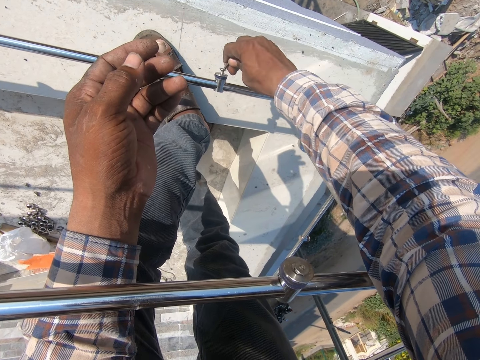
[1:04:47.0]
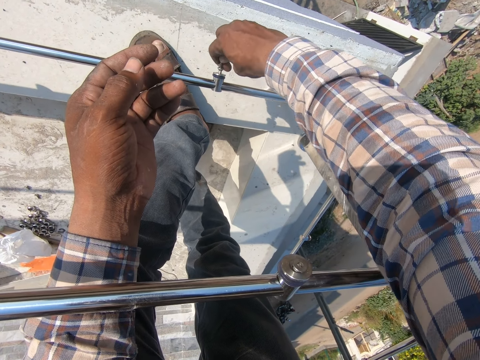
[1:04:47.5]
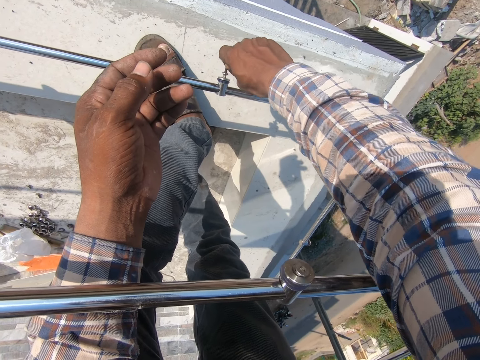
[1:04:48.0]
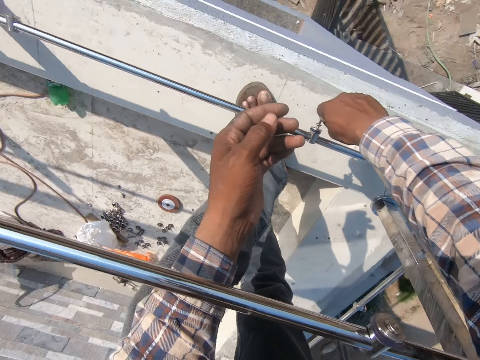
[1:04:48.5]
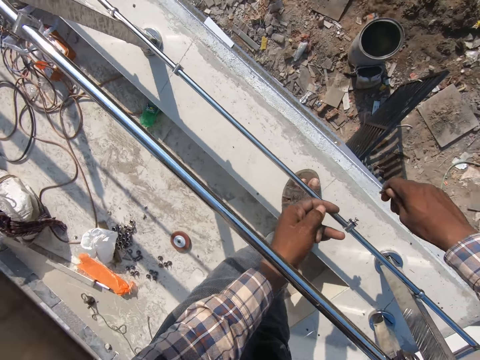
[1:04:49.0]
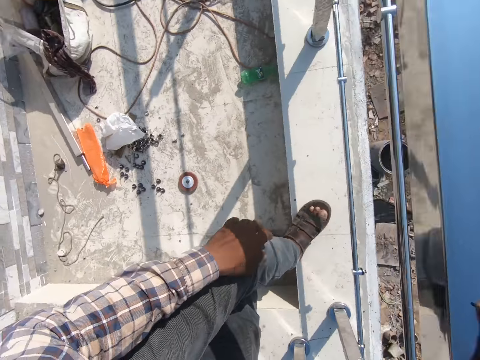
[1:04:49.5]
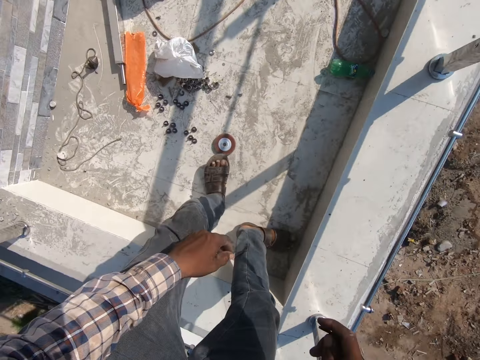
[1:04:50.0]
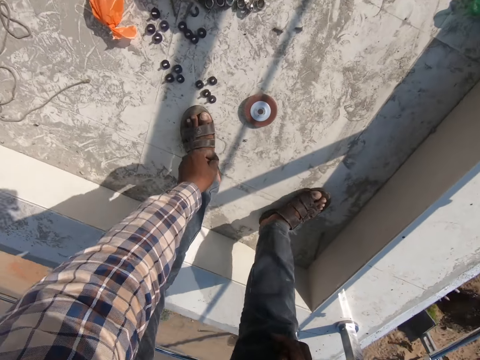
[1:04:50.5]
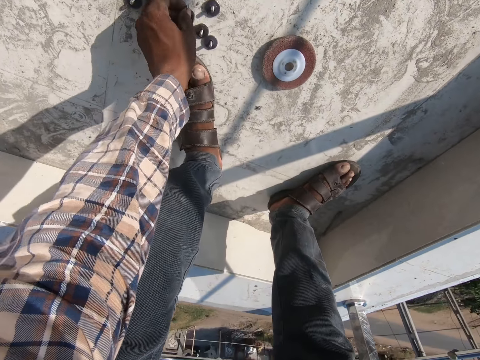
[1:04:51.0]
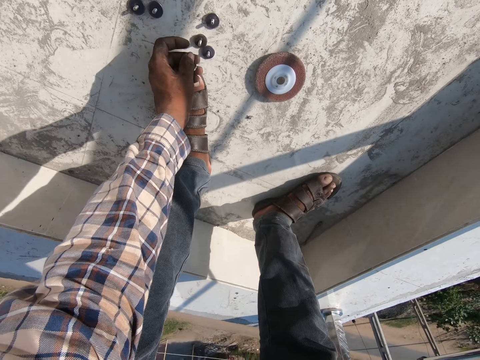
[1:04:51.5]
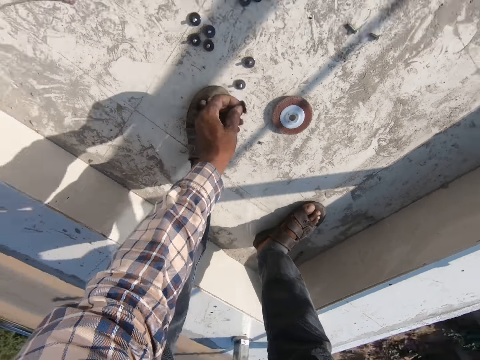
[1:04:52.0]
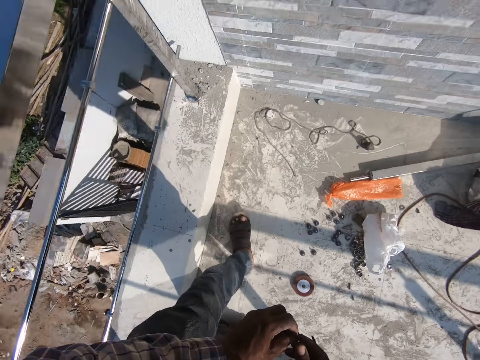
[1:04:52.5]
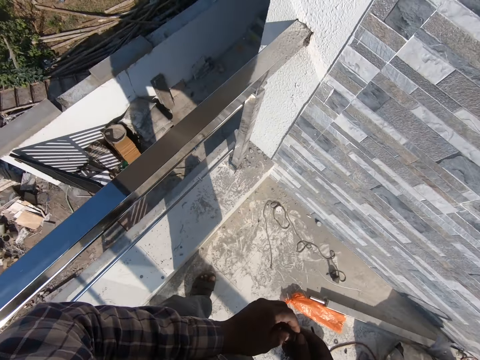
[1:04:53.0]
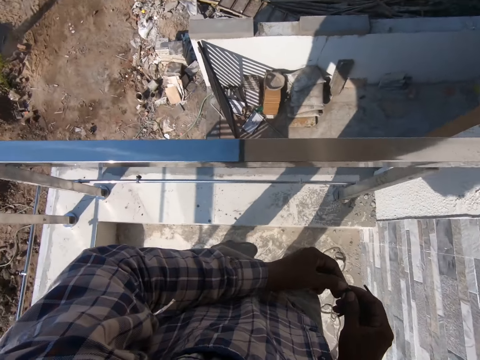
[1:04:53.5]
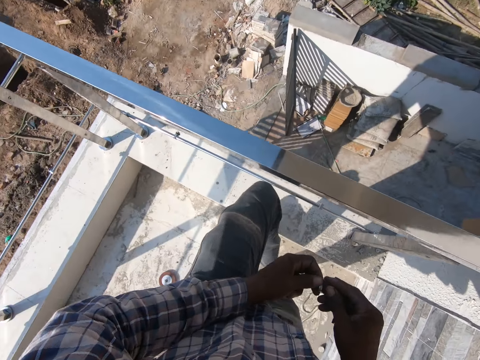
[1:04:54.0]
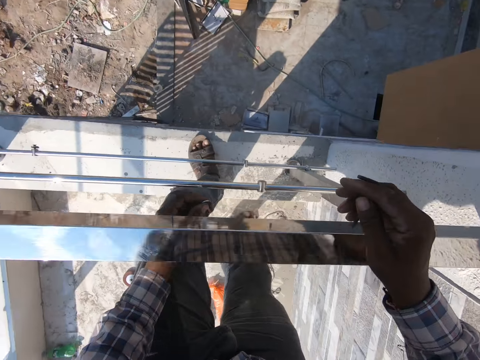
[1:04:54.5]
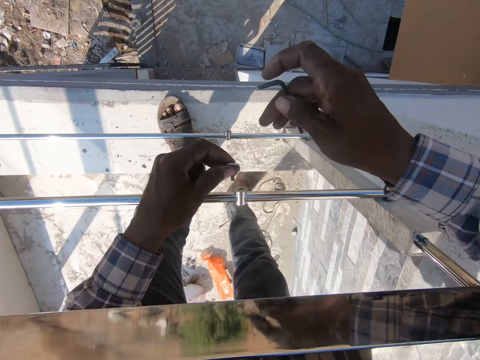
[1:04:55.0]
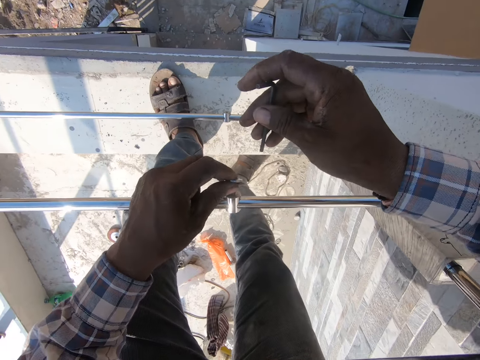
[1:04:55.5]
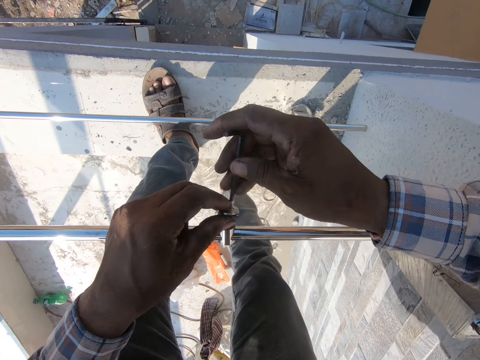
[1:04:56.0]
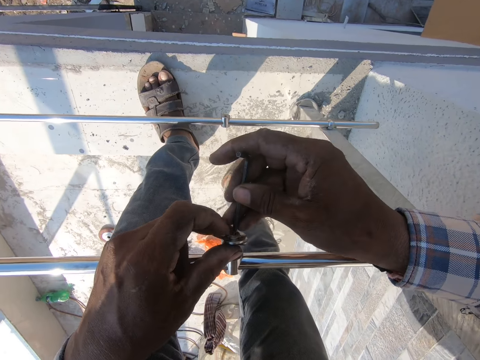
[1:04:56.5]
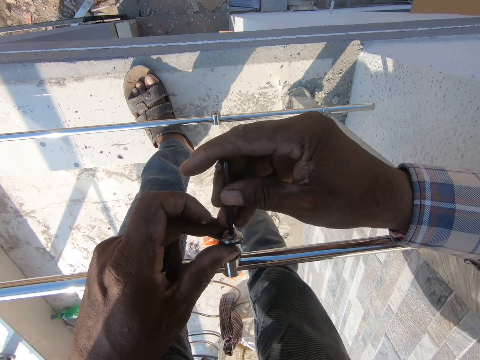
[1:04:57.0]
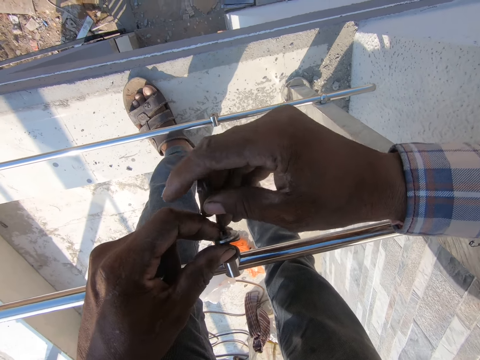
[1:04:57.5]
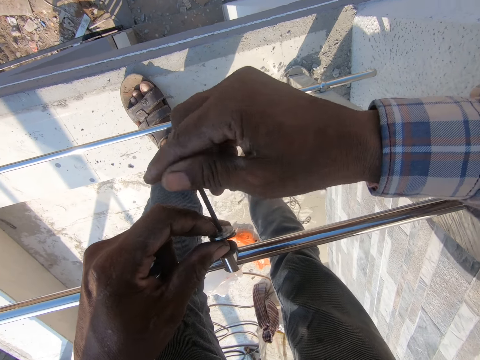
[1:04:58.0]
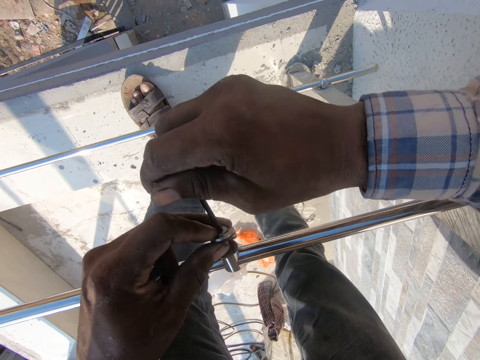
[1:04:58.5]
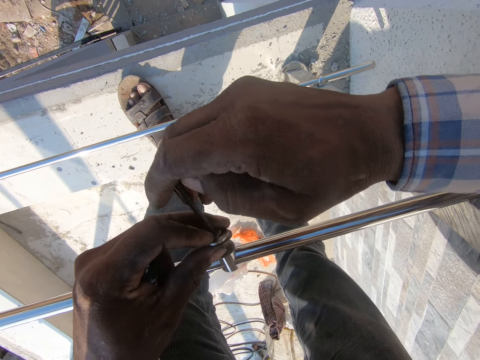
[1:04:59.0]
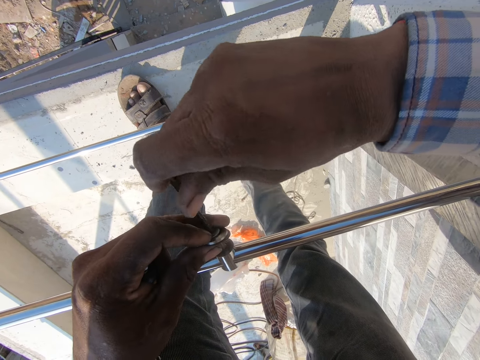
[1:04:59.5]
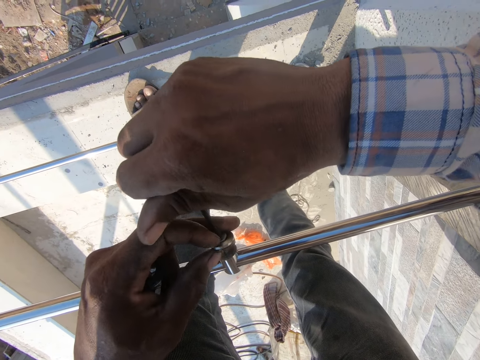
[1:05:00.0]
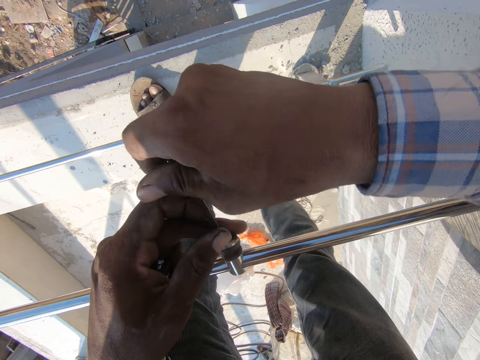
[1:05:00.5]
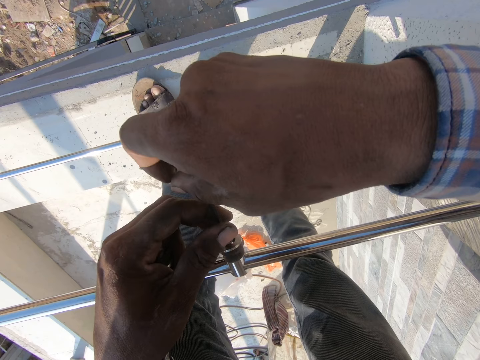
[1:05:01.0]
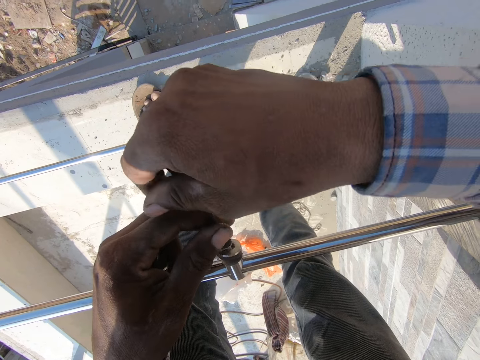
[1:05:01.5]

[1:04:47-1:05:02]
The camera wearer looks around. They pick up more bolts with nuts from the floor. They move around. They fasten the bolts with nuts on the metal rails. They tighten something.

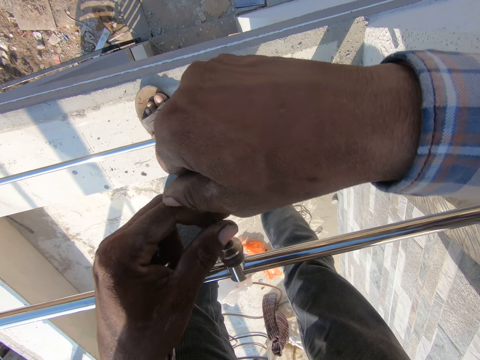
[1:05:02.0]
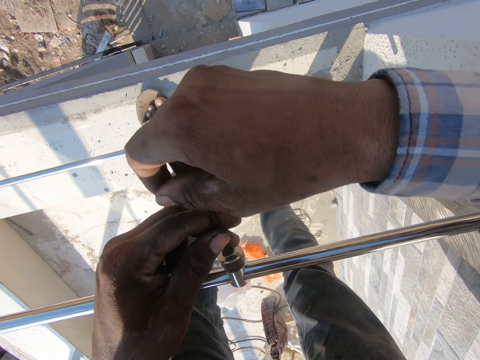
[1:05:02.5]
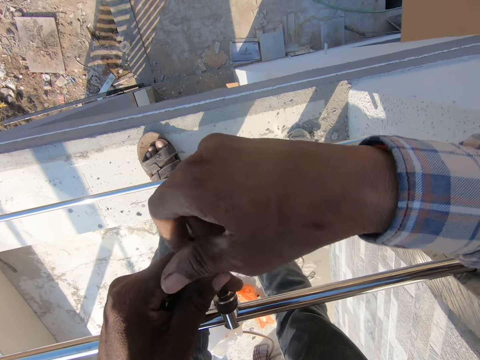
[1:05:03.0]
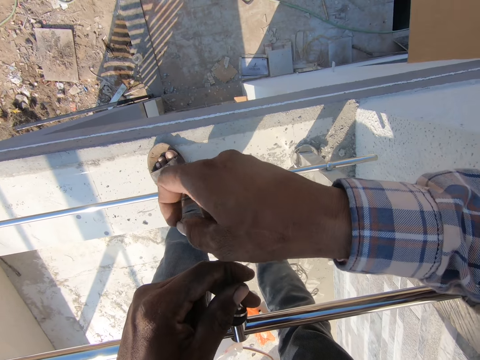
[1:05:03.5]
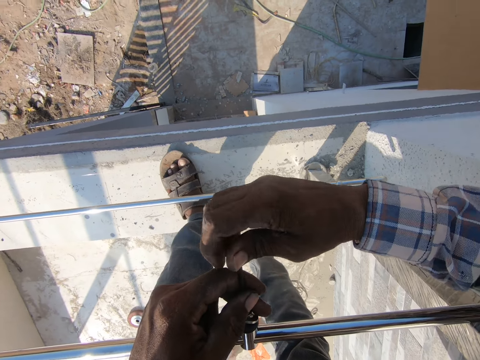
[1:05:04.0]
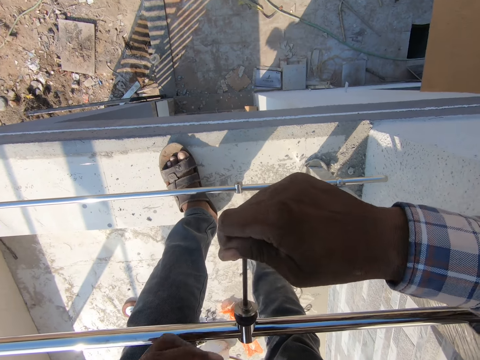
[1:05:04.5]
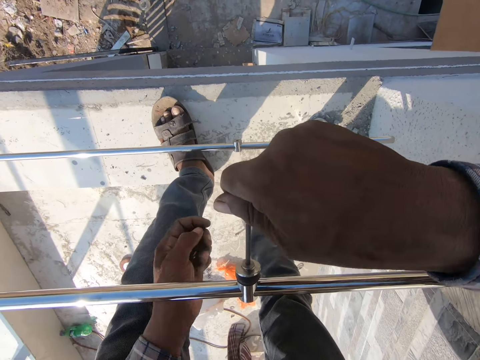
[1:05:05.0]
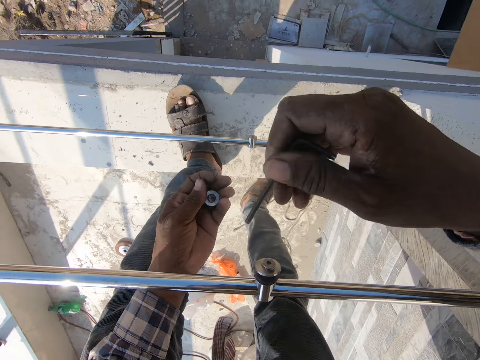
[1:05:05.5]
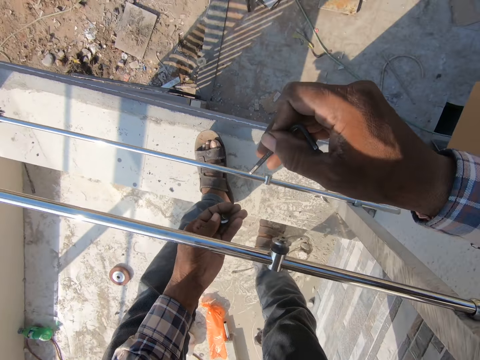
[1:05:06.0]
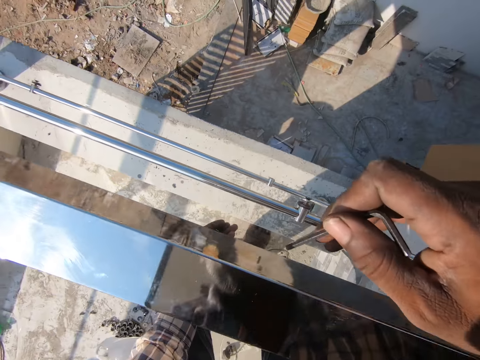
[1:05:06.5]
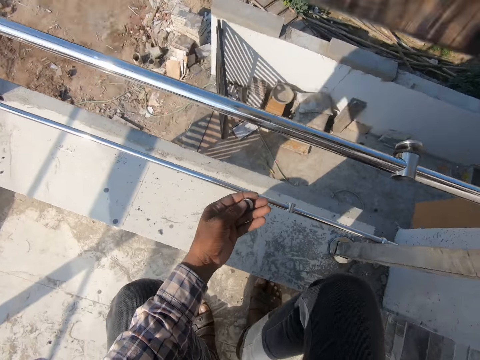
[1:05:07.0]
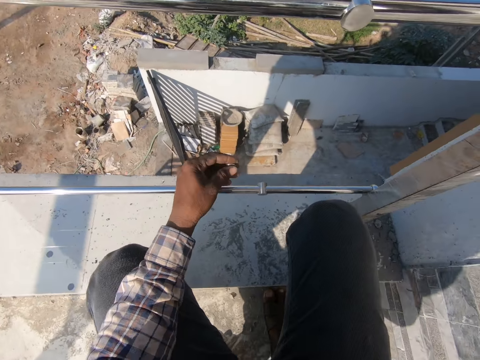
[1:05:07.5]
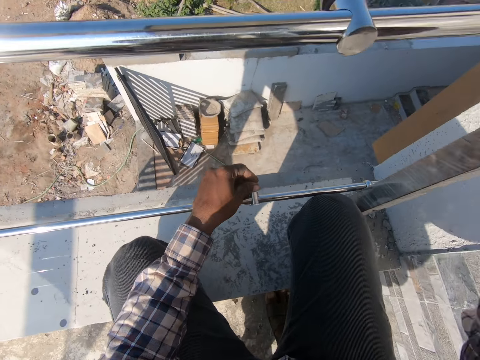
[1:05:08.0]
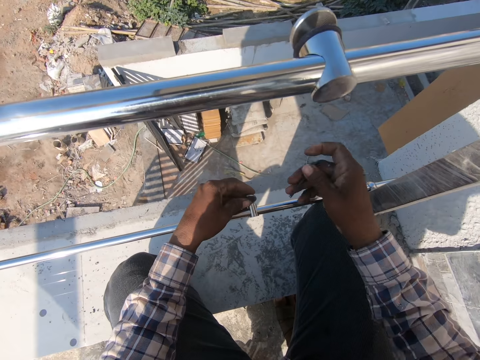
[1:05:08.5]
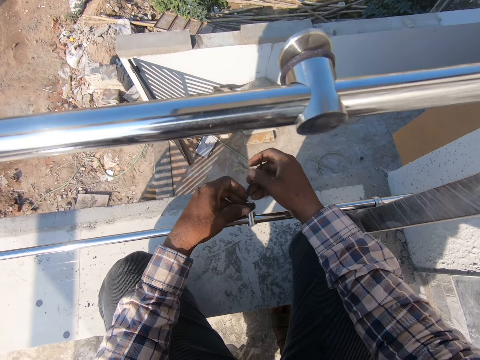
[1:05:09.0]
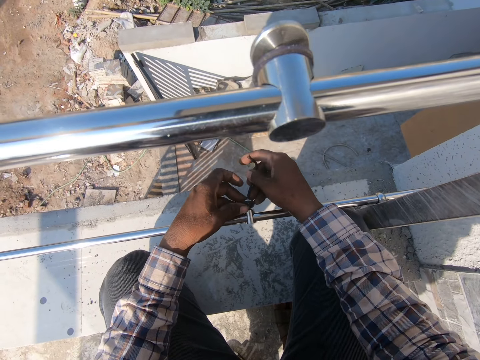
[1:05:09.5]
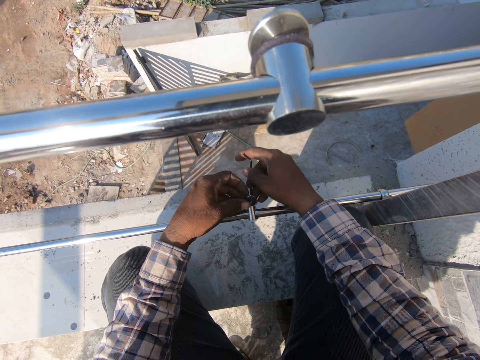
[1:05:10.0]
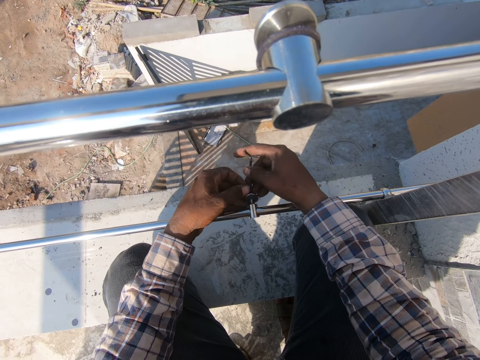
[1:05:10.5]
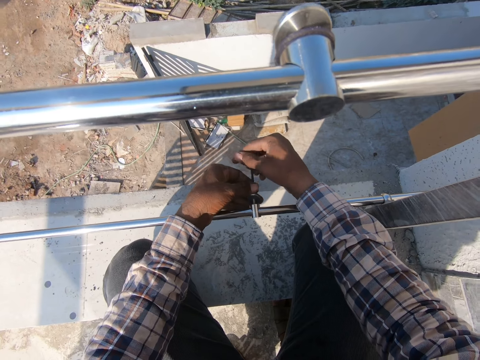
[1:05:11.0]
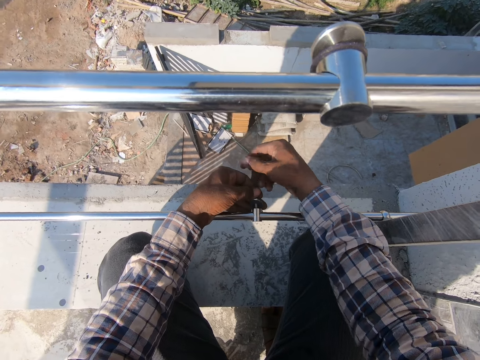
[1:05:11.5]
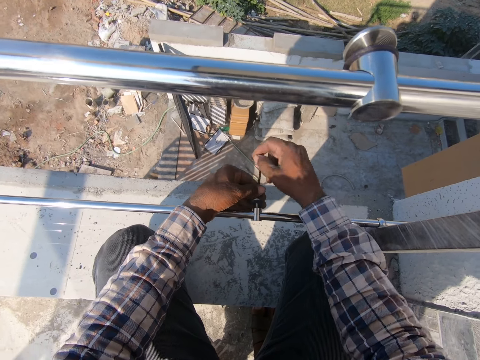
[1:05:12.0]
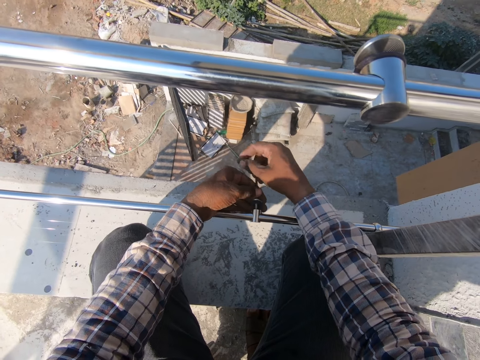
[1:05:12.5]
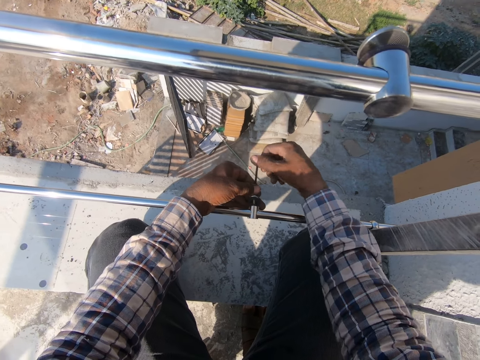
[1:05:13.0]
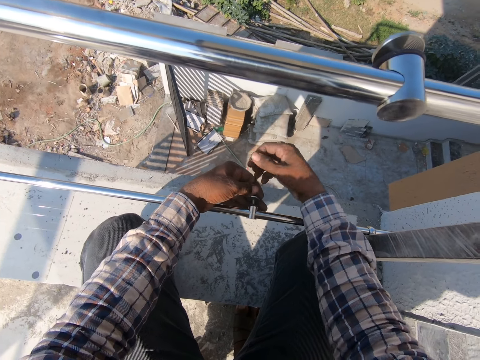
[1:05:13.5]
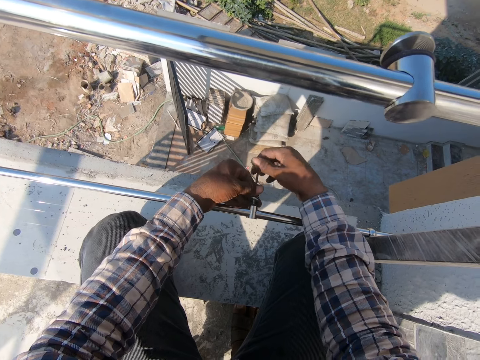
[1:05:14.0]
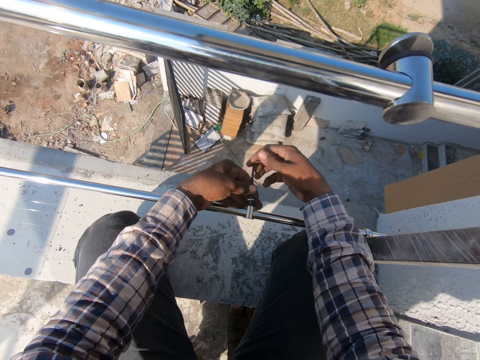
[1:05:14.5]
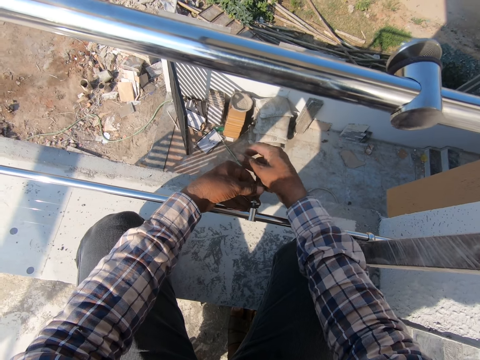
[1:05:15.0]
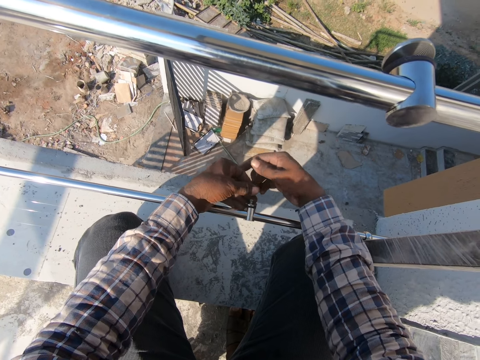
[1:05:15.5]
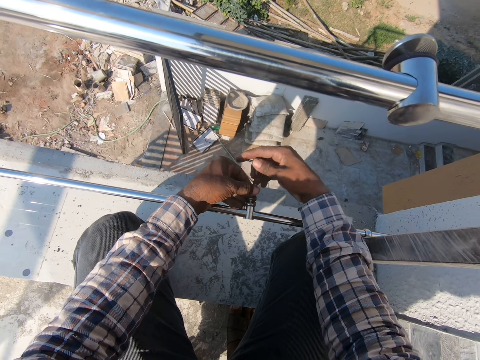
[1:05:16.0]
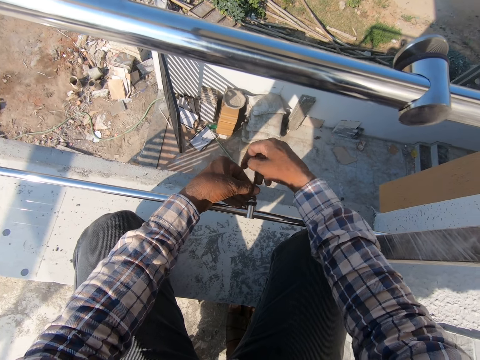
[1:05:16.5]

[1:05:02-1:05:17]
The camera wearer squats. They fix something. They tighten something.
